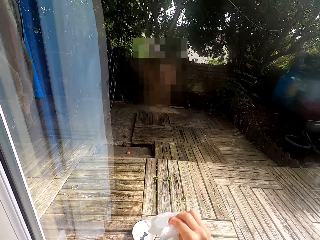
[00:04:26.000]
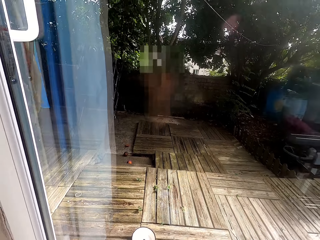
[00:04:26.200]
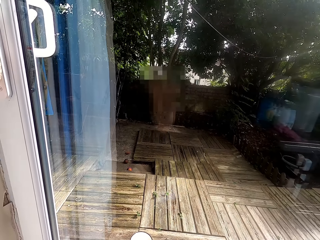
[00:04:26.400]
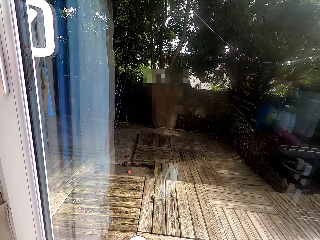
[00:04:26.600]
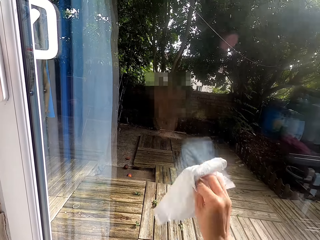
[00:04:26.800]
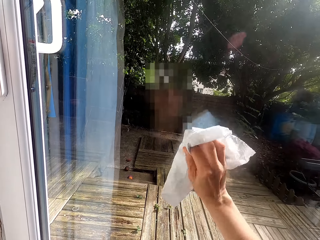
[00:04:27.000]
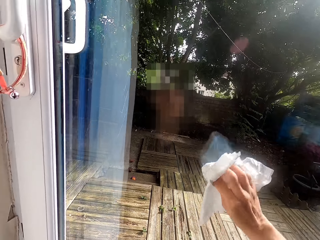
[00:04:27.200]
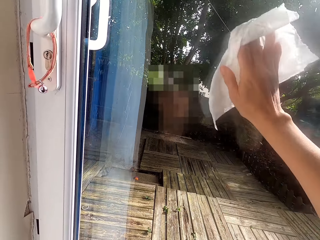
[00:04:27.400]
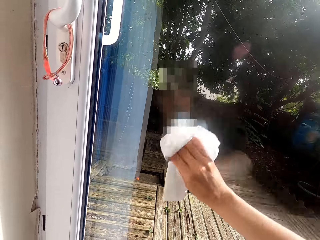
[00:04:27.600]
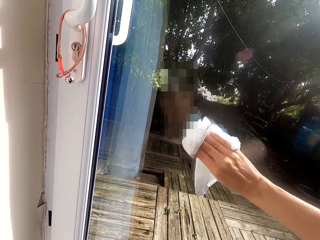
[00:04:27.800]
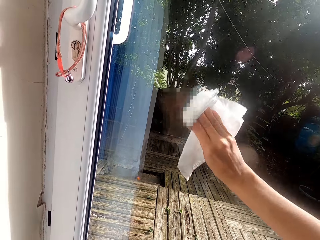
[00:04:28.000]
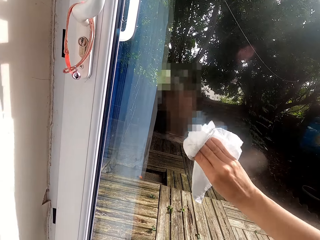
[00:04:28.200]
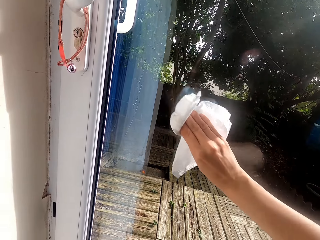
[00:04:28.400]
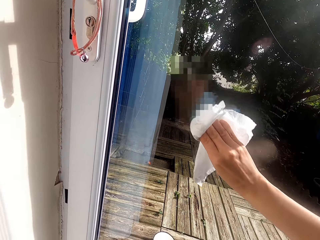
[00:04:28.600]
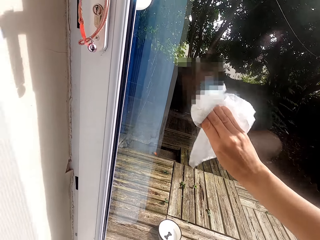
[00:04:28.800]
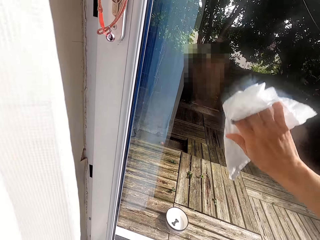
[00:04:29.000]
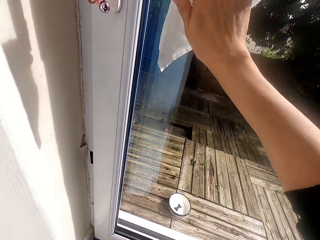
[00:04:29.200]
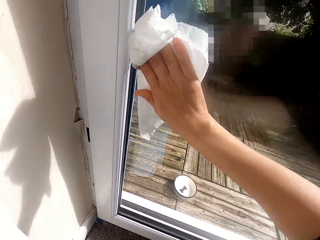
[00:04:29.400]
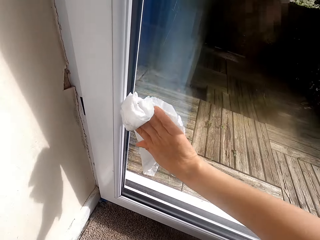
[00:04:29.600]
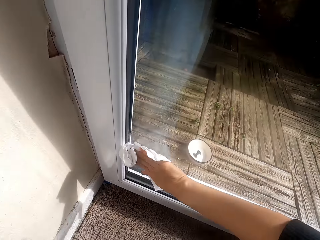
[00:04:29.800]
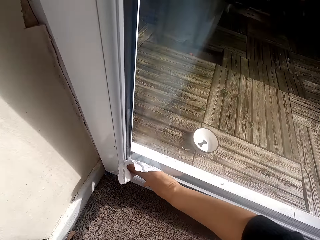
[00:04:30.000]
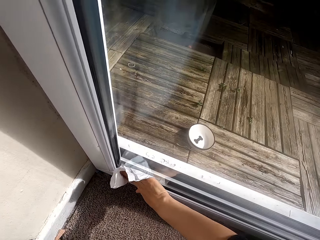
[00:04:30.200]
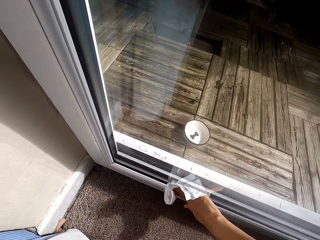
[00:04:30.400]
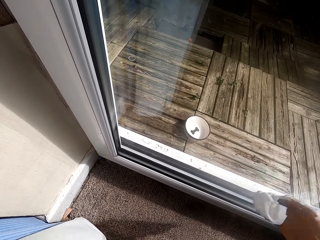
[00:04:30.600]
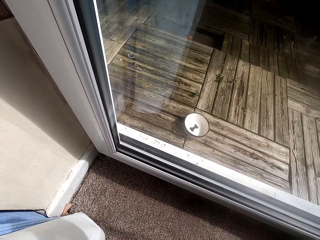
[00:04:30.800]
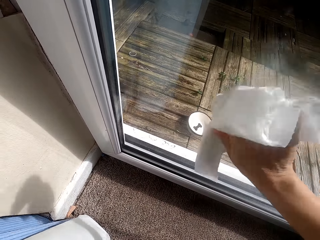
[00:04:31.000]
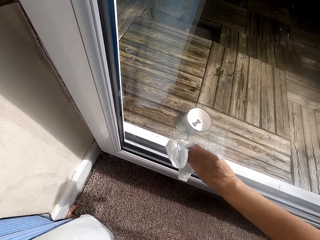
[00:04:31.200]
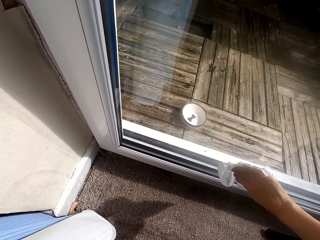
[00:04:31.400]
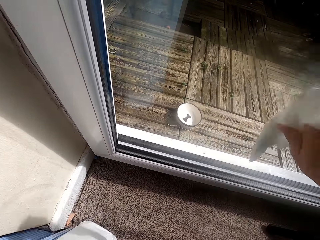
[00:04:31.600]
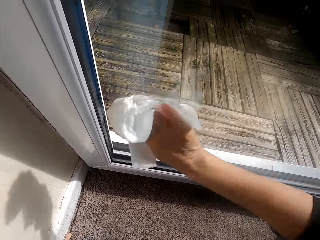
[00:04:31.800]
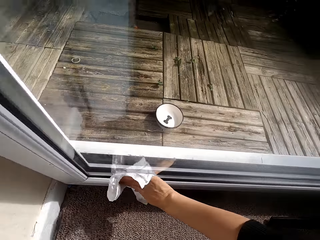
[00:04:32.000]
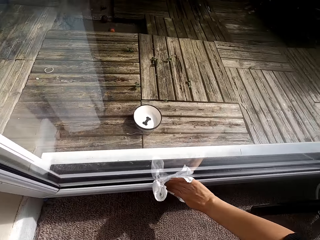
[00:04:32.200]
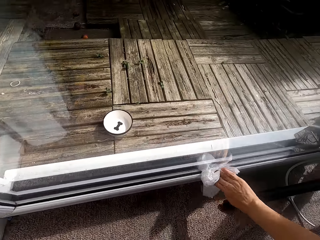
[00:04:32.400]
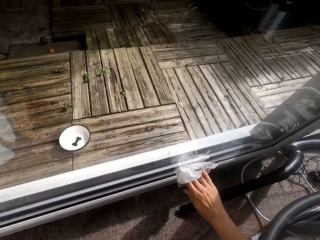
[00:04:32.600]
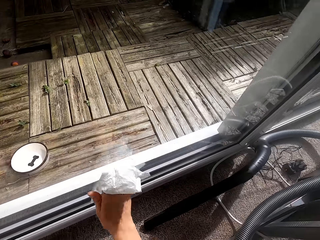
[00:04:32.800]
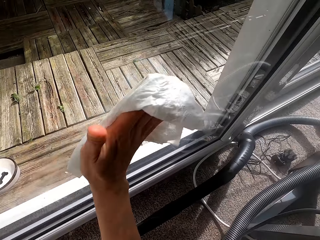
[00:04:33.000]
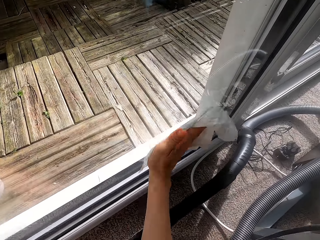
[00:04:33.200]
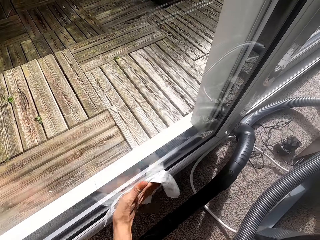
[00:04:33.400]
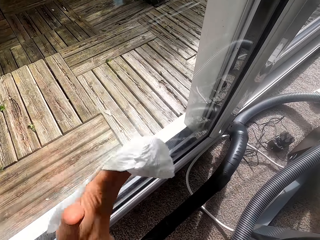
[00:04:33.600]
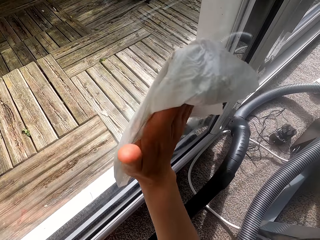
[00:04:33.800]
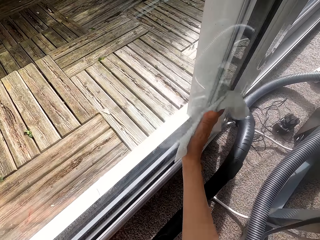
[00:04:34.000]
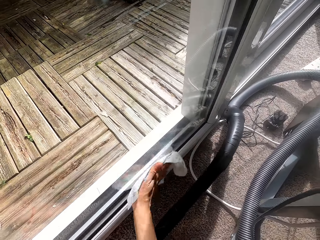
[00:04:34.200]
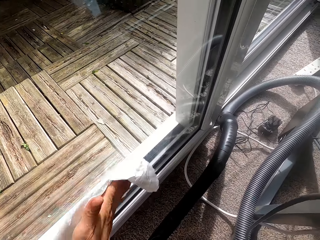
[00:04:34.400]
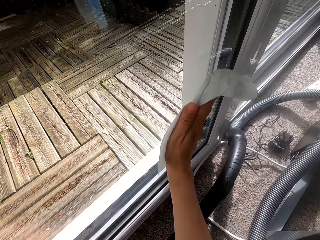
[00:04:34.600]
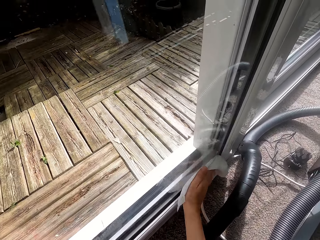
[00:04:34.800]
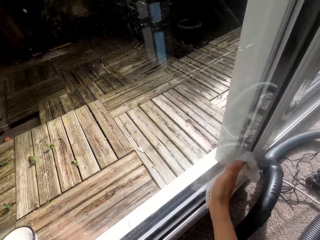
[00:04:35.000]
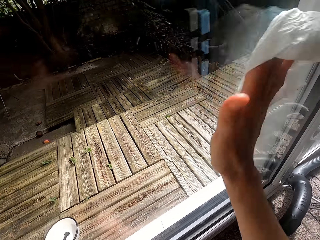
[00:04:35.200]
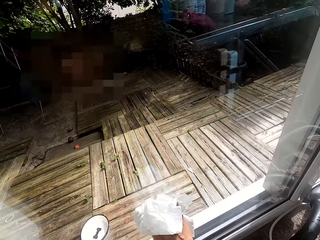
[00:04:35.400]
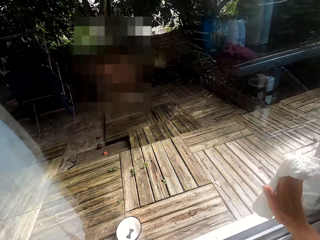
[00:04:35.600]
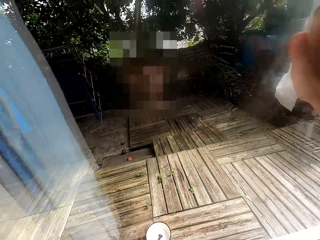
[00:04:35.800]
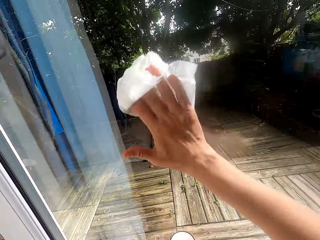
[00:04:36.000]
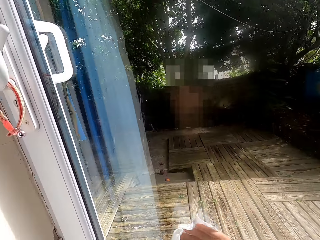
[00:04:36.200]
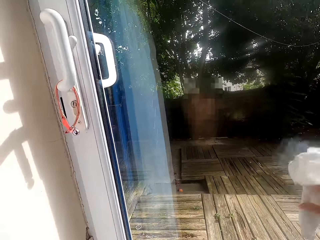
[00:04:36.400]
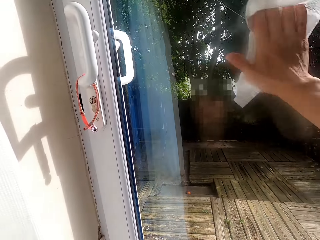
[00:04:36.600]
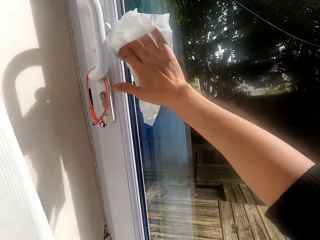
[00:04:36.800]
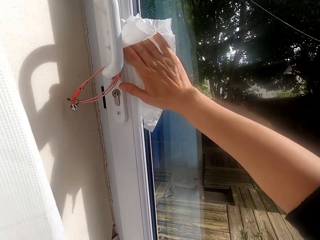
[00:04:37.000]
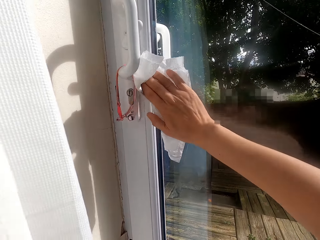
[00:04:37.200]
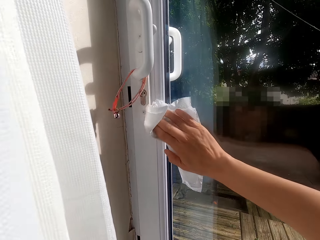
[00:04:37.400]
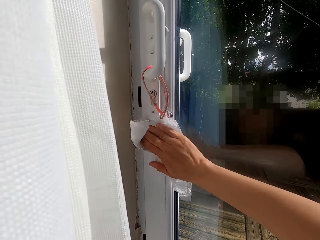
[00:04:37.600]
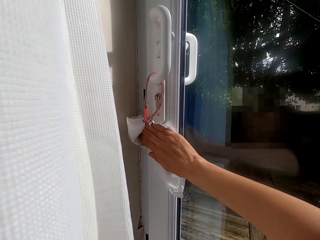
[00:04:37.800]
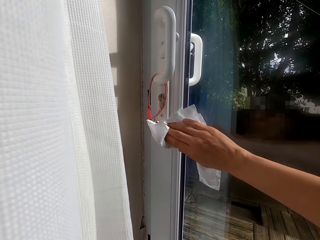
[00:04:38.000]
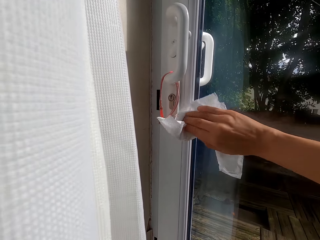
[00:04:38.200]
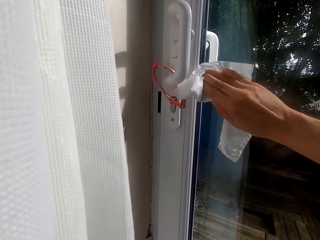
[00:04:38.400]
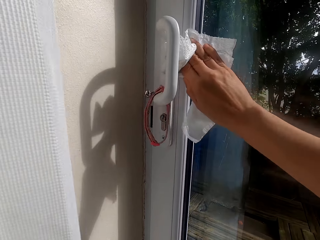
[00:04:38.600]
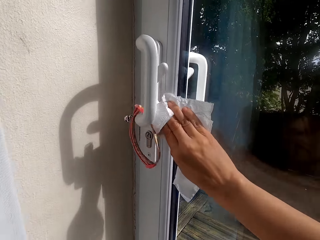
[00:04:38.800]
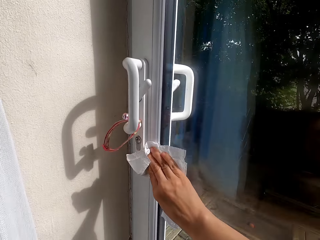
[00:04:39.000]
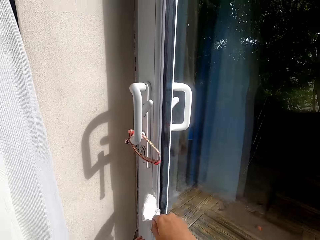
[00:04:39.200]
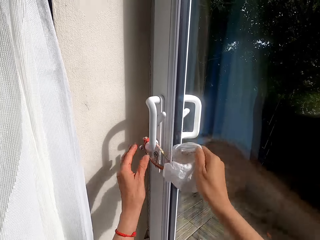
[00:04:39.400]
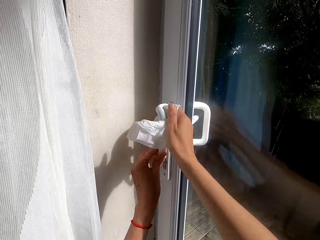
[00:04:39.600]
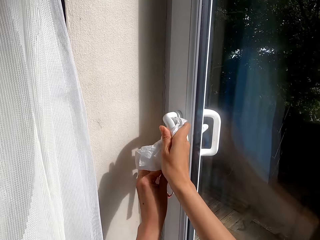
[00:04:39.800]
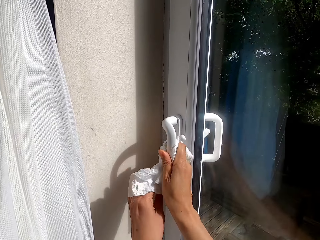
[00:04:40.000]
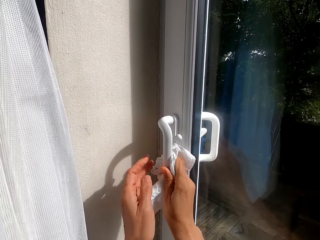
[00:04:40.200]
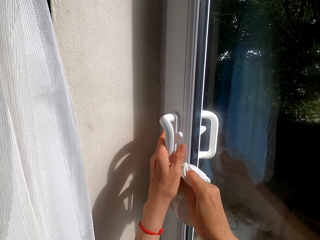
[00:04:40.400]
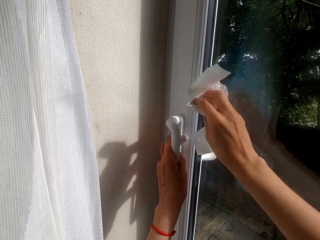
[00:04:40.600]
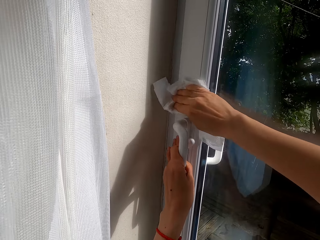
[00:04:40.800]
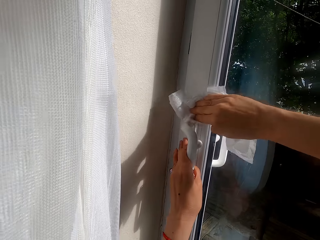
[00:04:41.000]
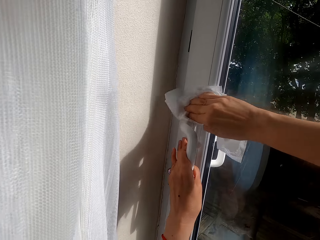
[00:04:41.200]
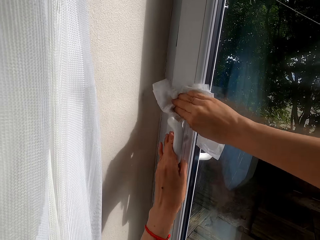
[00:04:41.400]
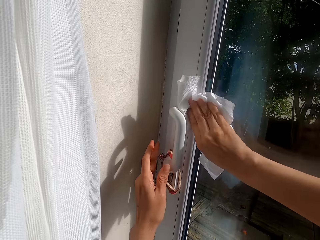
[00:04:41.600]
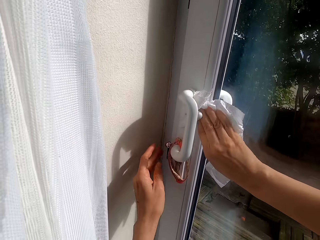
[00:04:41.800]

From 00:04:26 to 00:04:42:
The camera wearer adjusts the napkin. They clean the glass door with the napkin. They hold the glass door handle. They clean the glass door handle with the napkin.

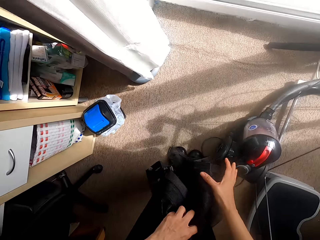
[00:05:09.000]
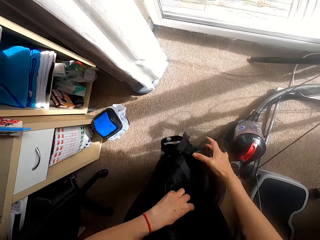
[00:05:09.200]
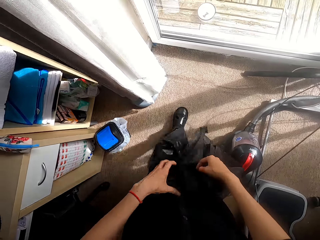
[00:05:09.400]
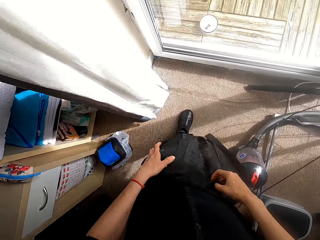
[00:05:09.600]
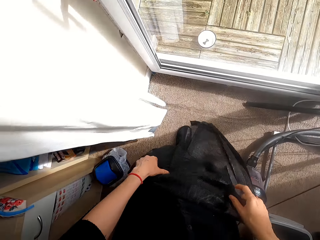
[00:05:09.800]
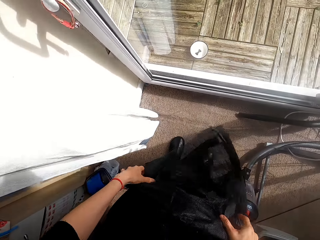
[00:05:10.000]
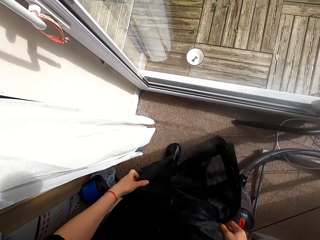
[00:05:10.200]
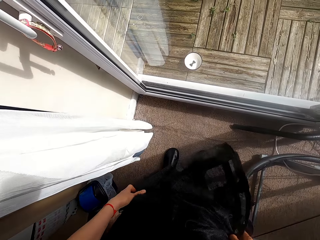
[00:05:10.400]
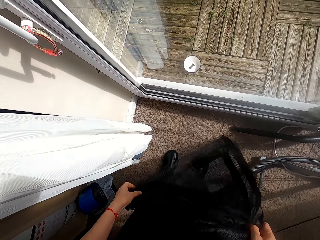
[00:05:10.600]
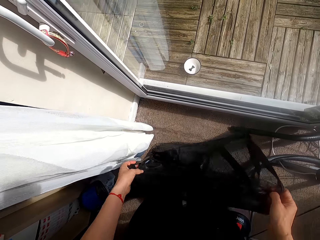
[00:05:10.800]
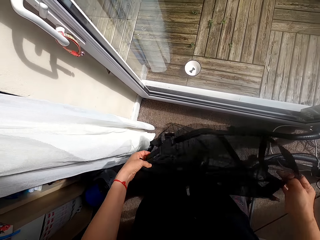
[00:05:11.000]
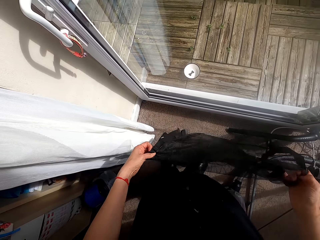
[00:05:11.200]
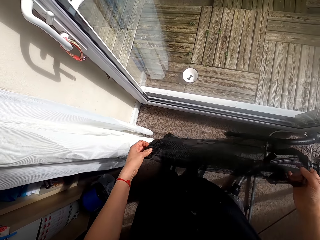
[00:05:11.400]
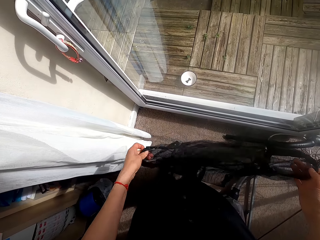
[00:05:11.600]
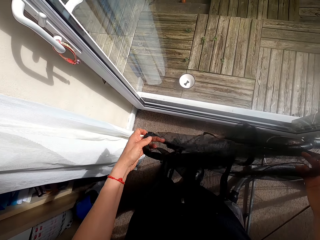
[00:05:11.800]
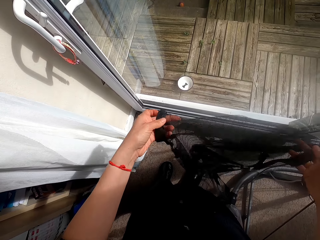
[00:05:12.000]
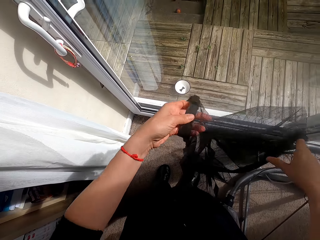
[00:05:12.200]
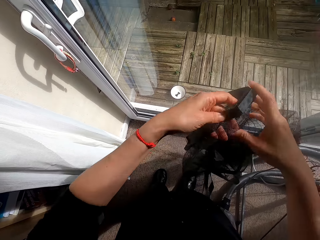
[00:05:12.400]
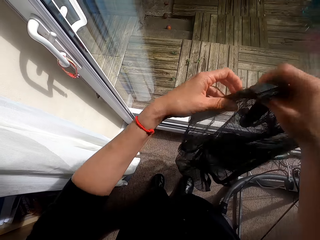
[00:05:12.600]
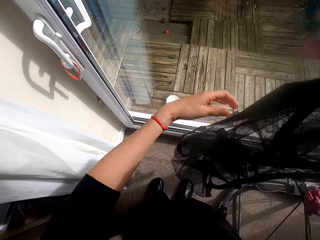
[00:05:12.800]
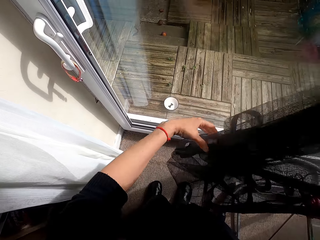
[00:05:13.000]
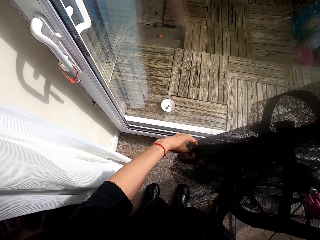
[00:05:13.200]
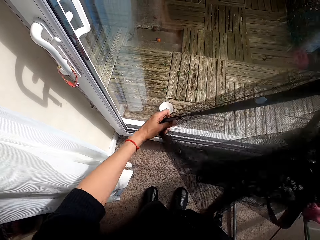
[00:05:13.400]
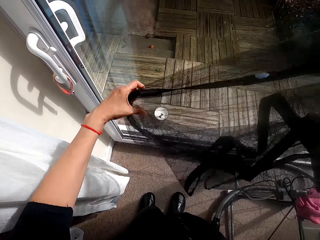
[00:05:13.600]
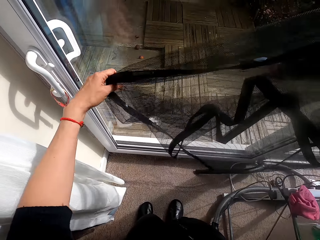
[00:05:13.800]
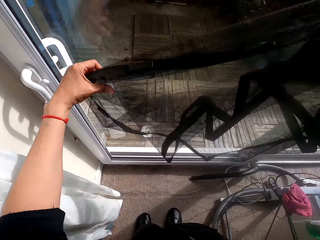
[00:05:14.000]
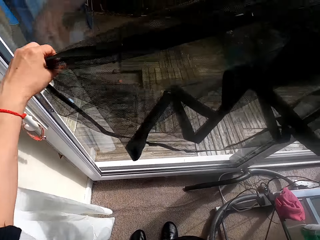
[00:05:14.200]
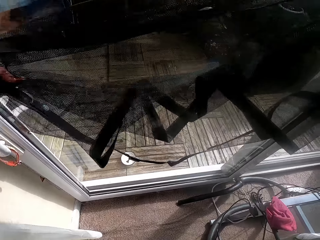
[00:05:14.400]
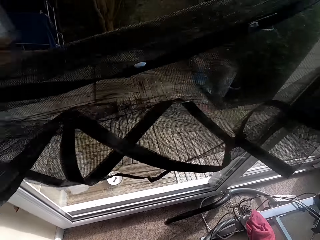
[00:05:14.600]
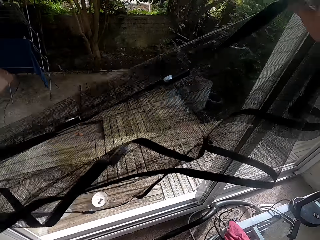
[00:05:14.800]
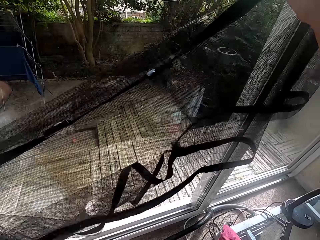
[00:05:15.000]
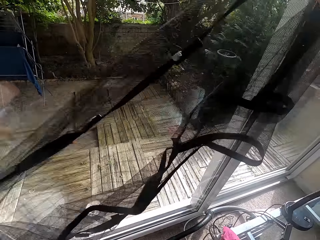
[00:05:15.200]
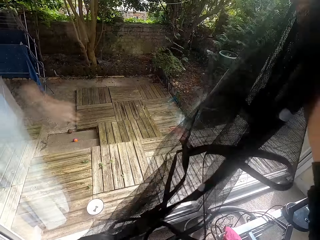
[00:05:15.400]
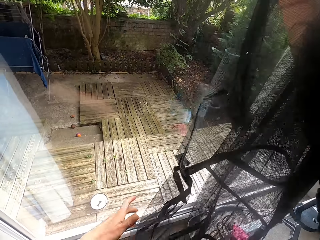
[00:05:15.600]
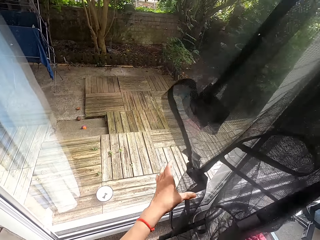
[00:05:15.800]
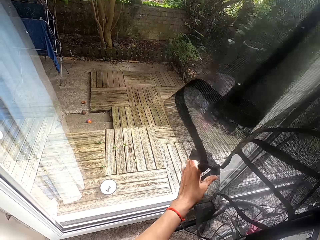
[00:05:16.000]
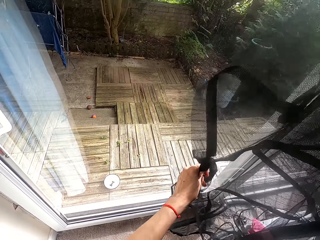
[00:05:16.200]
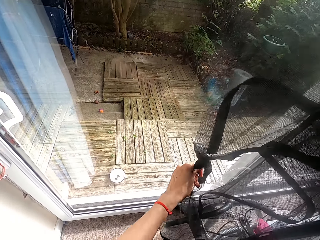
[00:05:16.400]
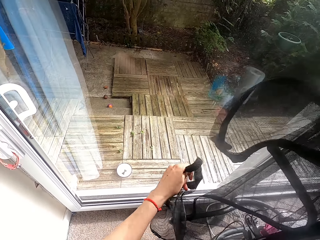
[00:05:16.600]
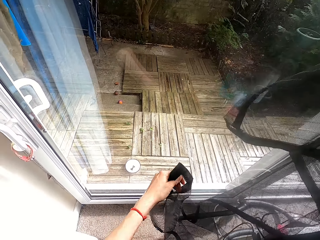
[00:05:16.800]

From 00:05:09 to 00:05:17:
The camera wearer unfolds the curtain.
